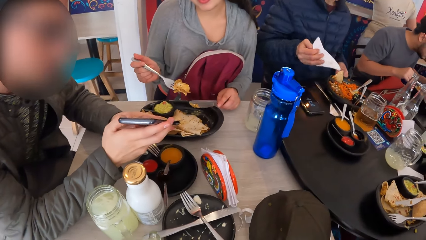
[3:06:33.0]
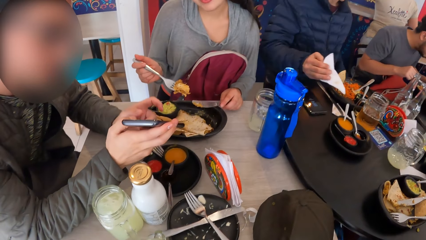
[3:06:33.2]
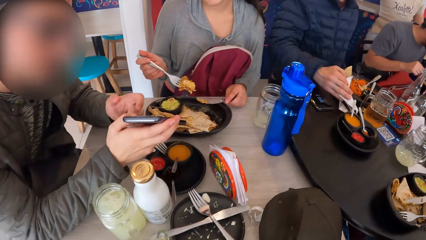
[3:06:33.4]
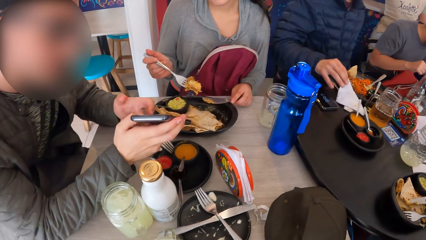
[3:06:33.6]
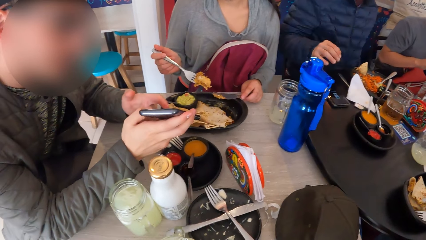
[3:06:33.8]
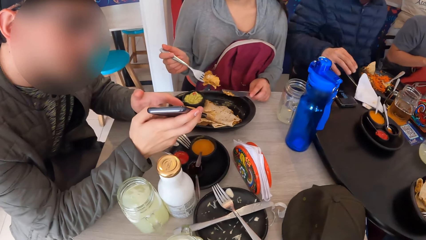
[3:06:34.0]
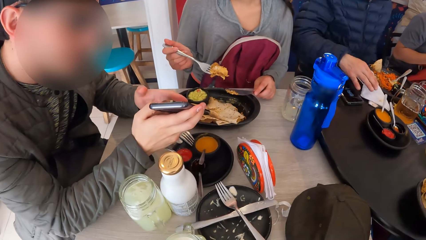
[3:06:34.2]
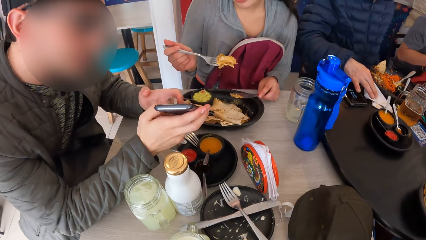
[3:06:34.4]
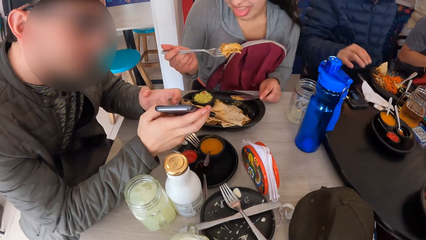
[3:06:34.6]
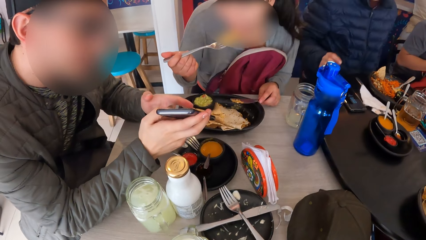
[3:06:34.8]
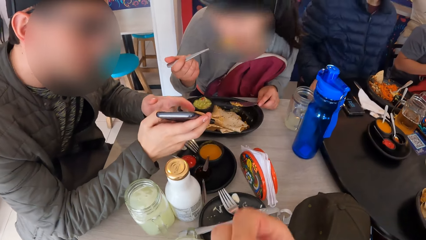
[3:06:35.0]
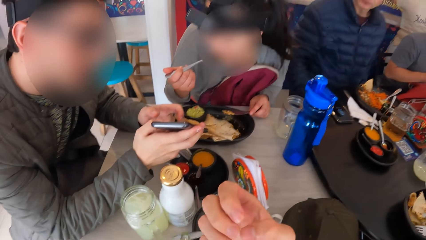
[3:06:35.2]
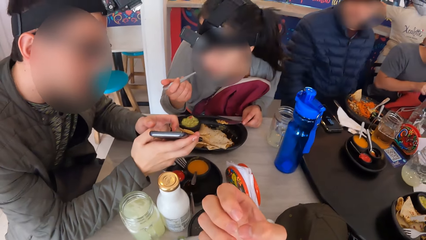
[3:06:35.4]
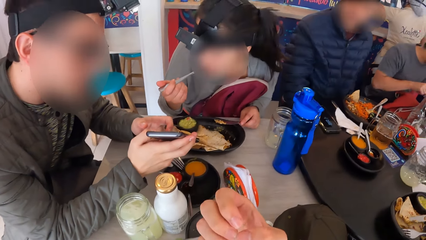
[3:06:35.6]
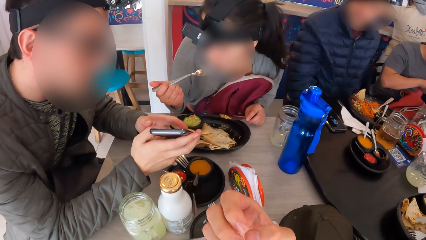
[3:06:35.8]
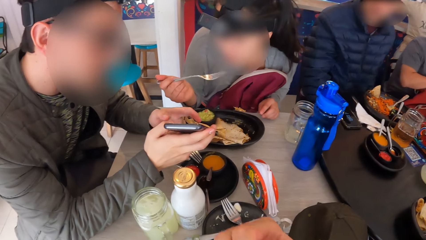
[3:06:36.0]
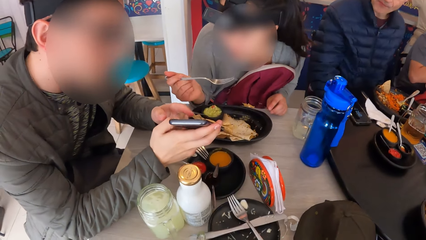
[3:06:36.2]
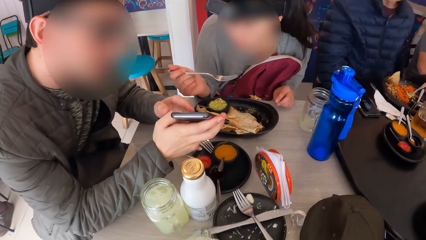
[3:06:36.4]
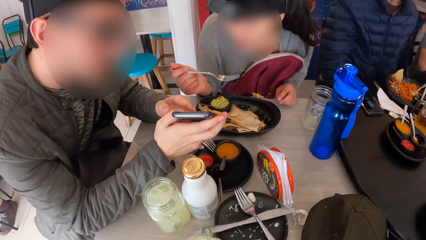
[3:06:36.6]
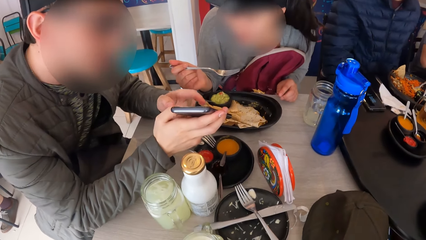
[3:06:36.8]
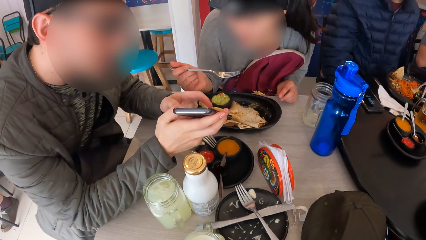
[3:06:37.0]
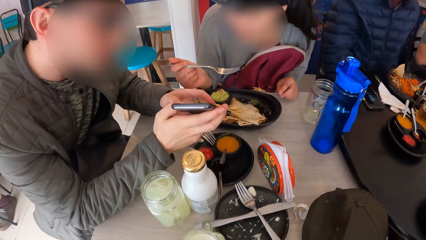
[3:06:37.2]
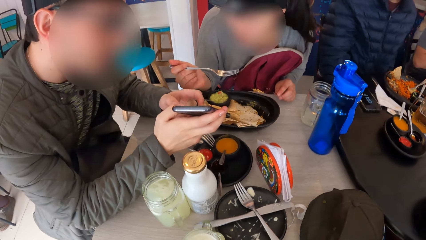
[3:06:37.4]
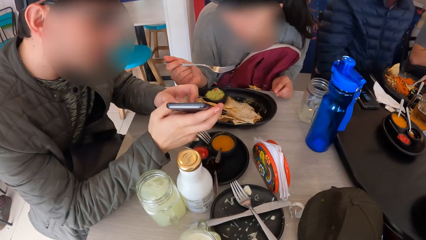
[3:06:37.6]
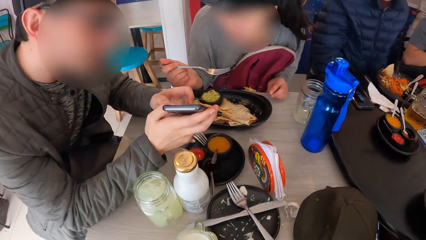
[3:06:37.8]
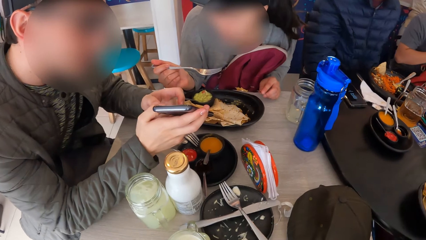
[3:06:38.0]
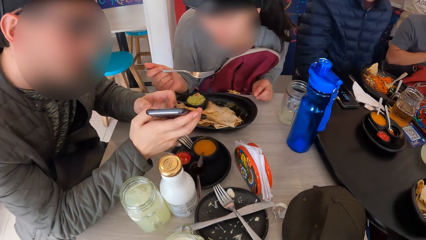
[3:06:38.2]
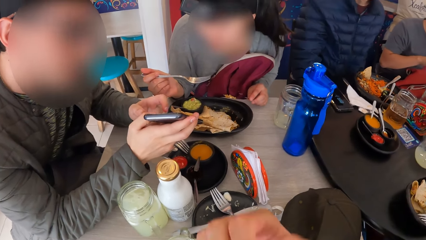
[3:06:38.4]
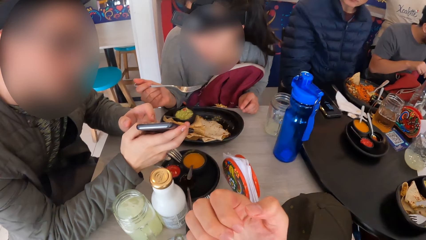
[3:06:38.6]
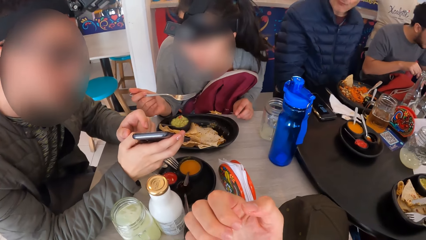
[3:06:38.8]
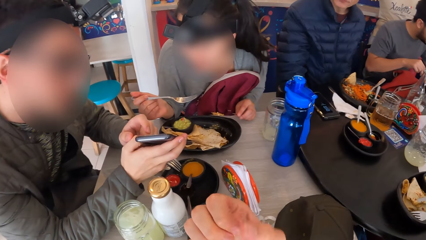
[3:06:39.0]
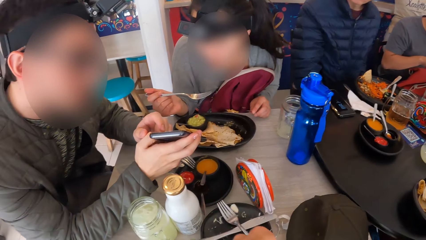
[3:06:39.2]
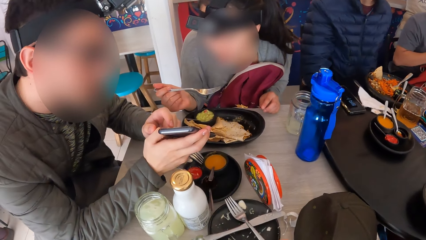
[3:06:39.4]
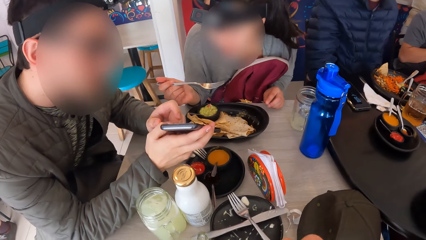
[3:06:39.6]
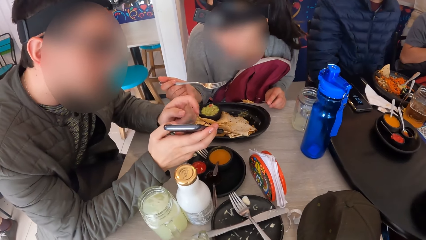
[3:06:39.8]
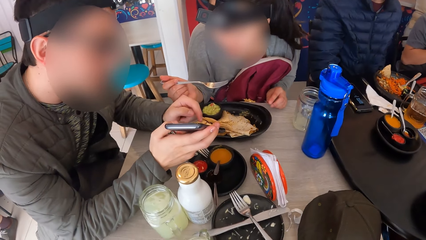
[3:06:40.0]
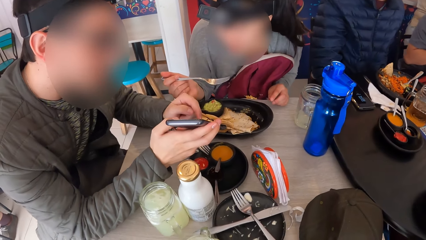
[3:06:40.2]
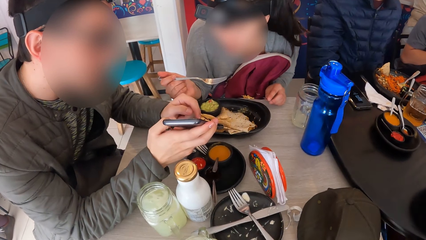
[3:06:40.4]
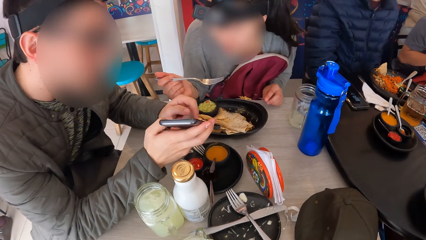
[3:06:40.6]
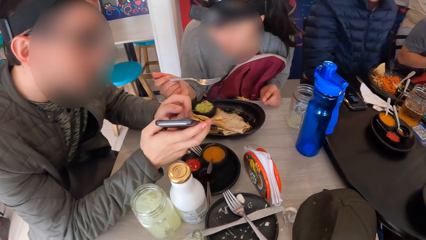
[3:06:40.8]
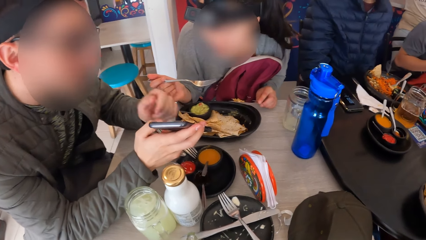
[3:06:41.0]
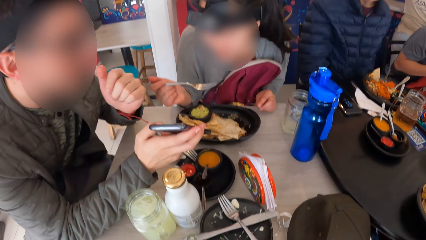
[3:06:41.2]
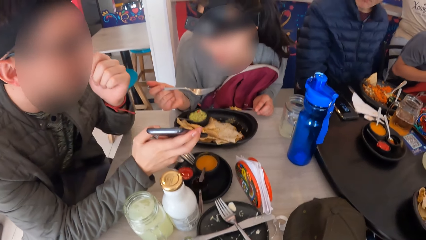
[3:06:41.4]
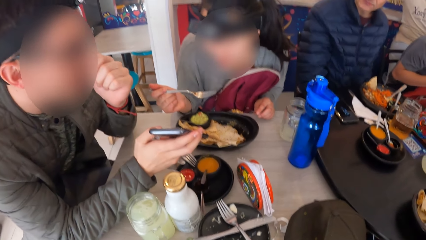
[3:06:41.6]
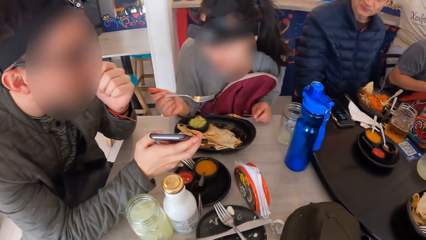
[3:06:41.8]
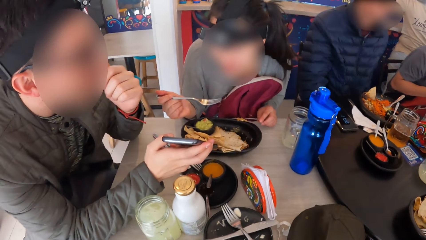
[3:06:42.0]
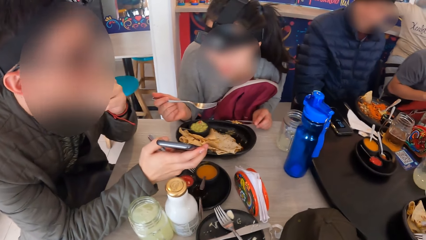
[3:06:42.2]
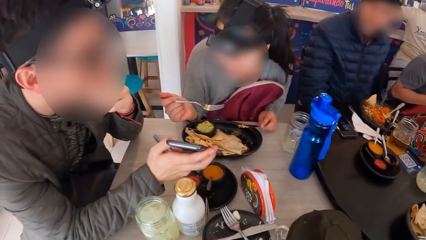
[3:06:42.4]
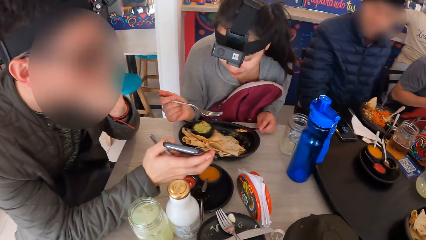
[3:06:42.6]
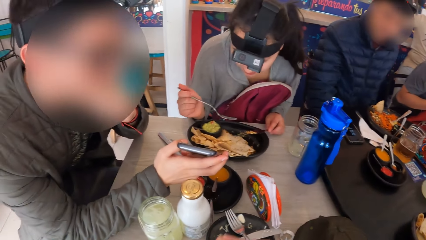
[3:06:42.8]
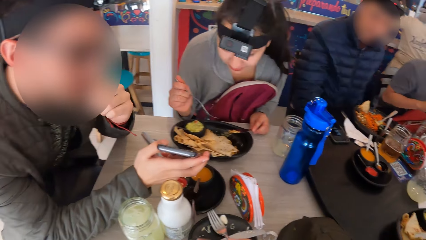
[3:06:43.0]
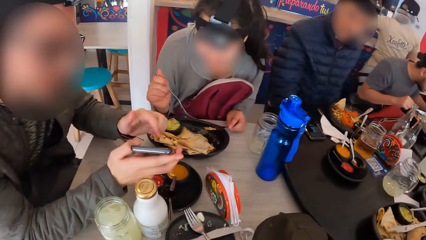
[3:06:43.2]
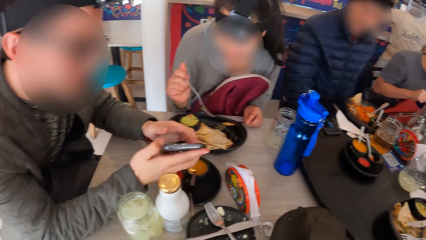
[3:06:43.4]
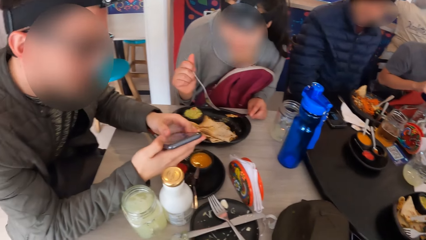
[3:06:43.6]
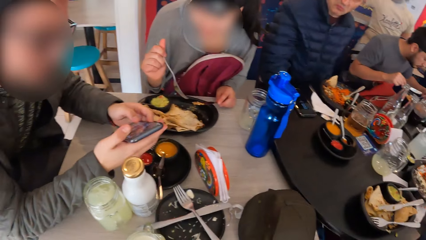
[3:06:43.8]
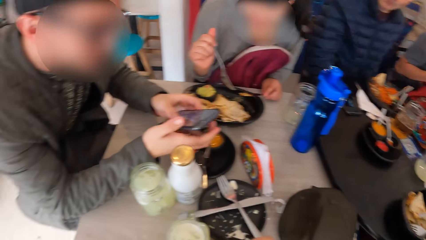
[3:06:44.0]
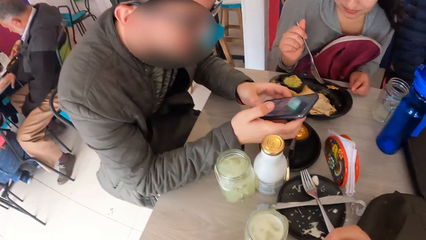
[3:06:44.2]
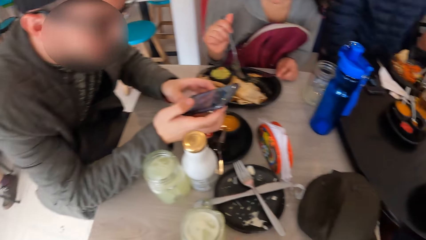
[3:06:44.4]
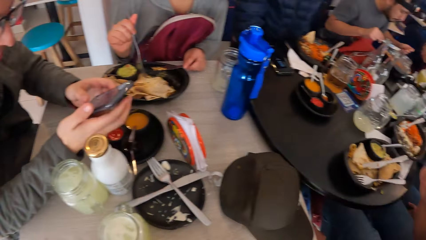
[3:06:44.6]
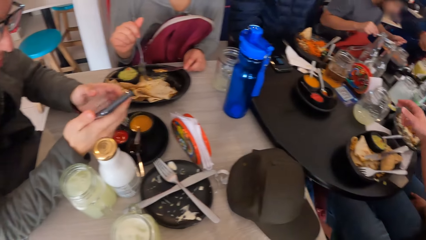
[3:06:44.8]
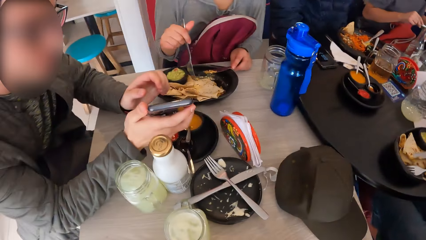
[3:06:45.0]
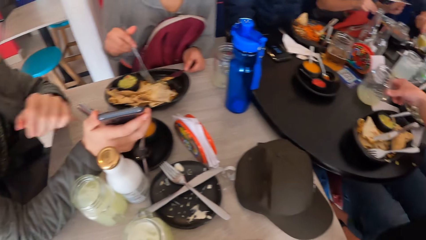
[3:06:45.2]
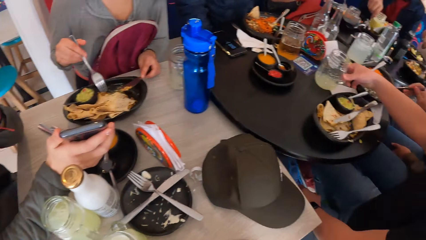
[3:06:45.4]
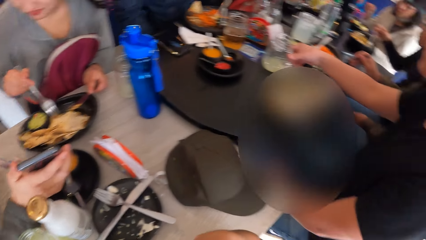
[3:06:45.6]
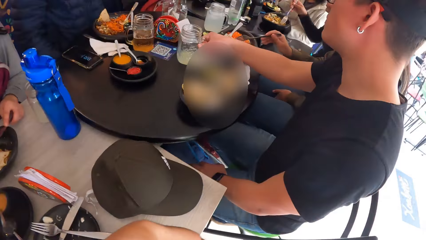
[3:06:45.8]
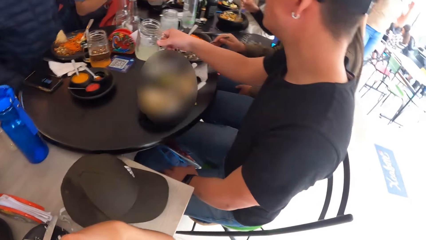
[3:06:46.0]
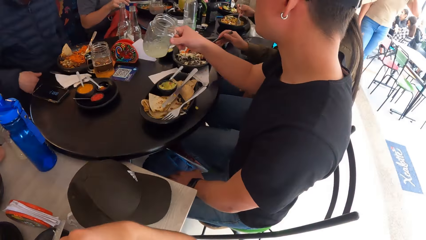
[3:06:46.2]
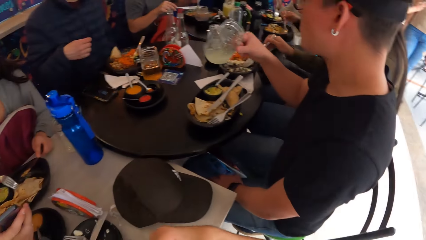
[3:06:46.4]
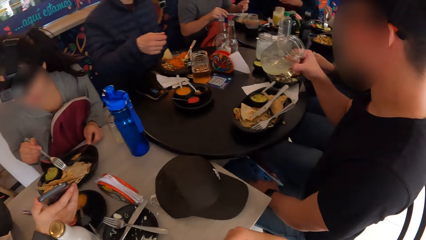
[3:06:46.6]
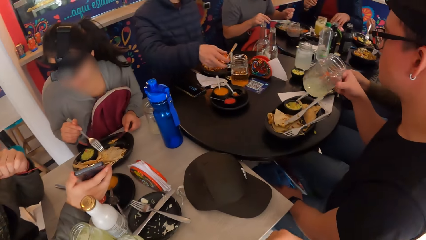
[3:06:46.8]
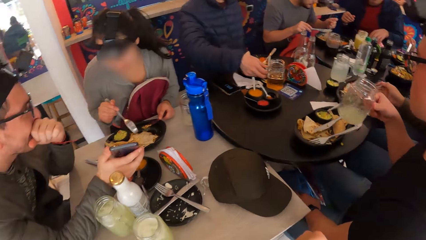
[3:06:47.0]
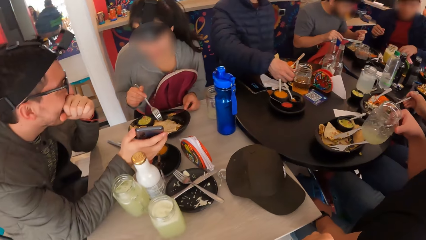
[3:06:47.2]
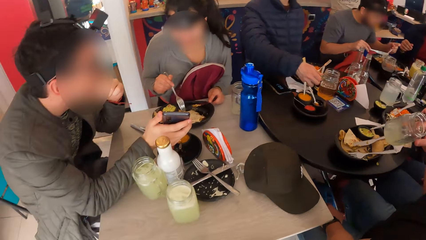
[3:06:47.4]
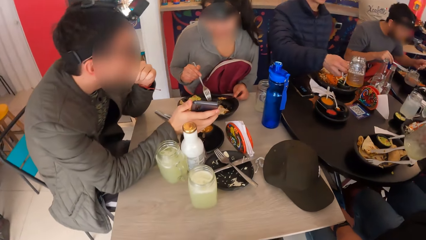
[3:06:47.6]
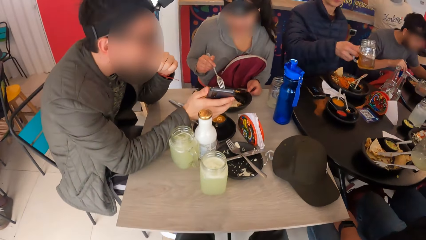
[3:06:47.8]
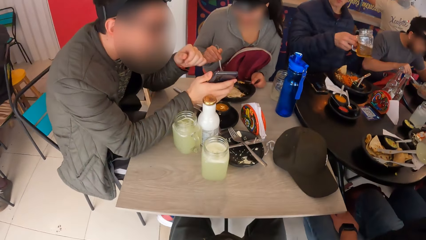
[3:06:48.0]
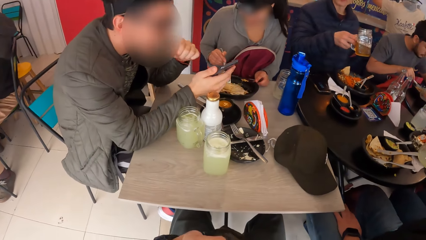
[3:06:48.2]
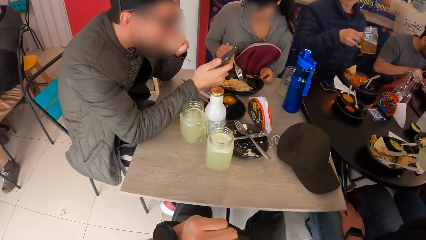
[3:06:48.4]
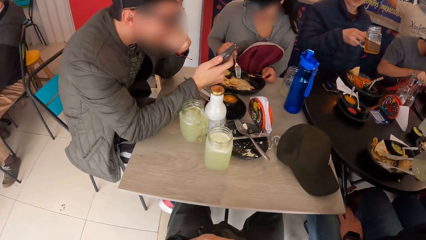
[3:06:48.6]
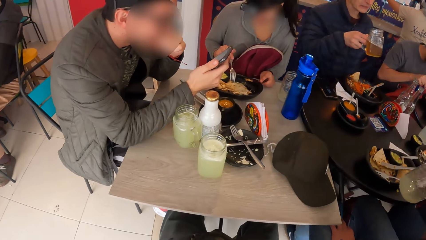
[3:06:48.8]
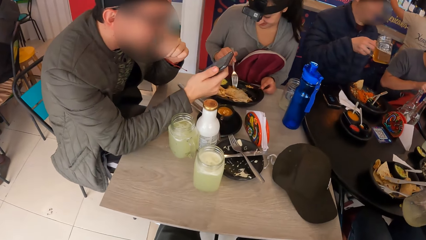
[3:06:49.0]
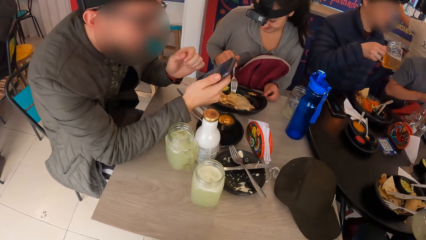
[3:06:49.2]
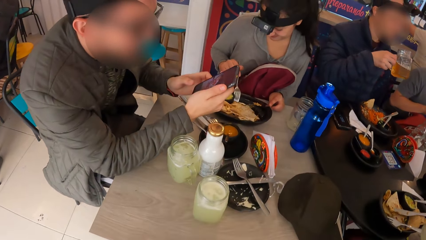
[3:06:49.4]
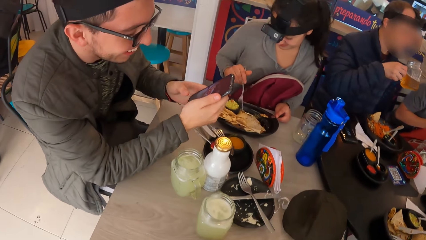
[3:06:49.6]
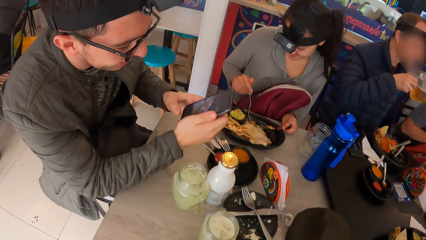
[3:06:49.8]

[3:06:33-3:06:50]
The woman eats the piece of unleavened bread with the fork in her right hand.
